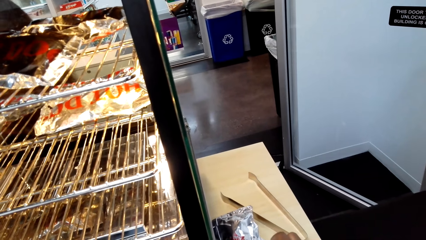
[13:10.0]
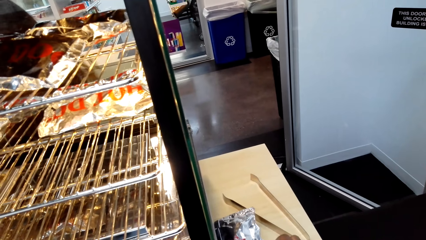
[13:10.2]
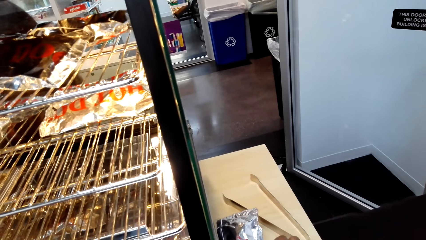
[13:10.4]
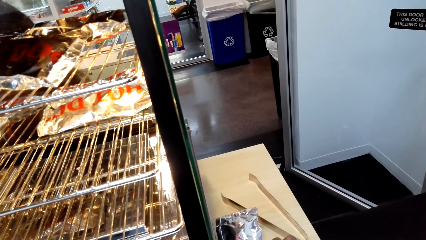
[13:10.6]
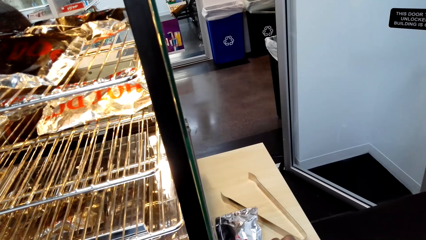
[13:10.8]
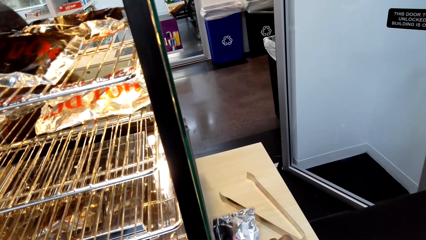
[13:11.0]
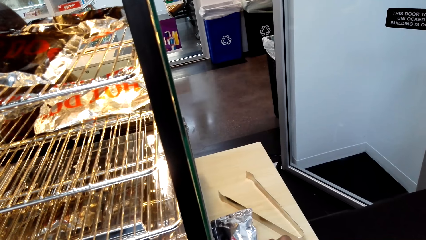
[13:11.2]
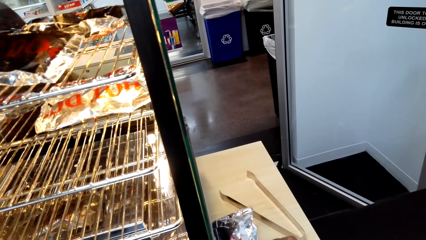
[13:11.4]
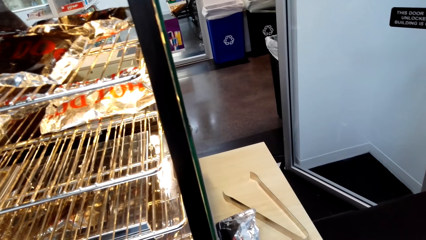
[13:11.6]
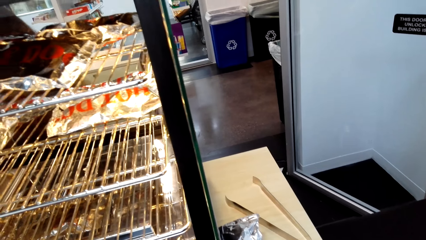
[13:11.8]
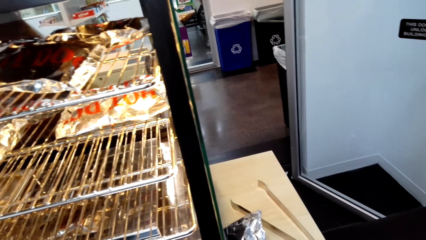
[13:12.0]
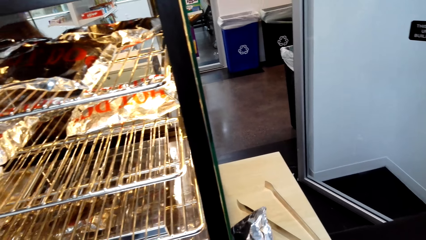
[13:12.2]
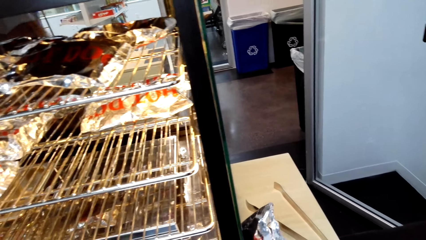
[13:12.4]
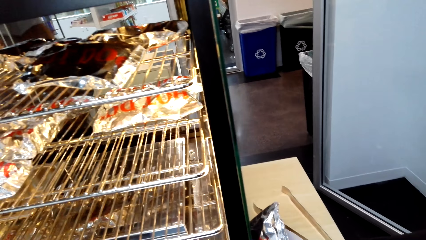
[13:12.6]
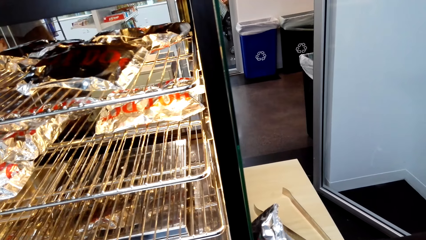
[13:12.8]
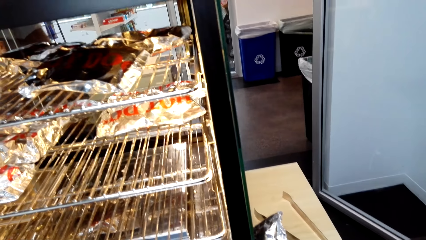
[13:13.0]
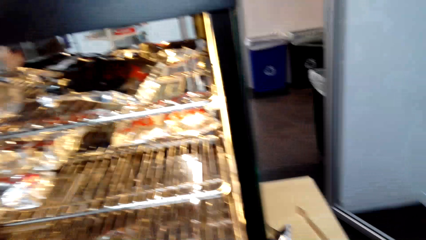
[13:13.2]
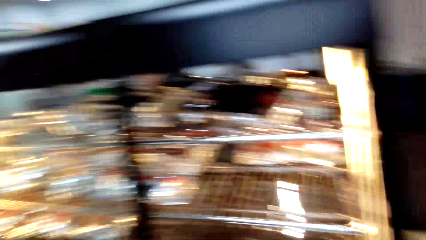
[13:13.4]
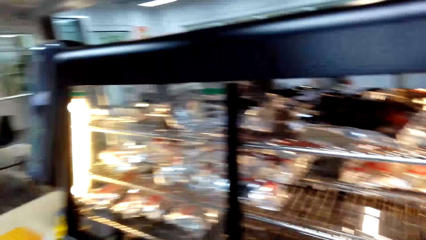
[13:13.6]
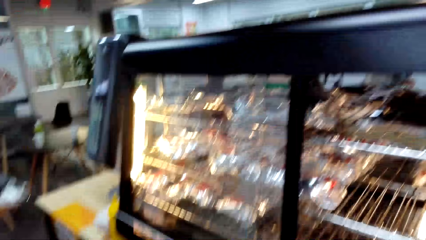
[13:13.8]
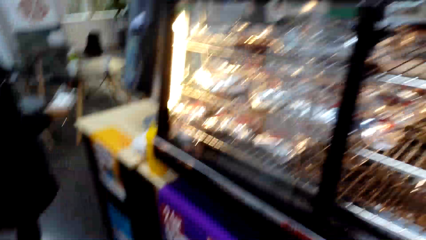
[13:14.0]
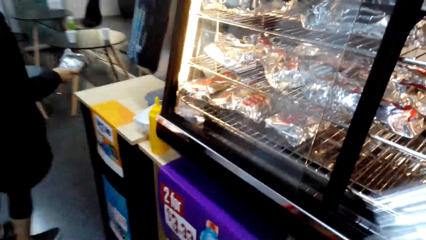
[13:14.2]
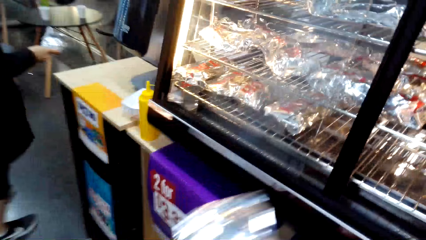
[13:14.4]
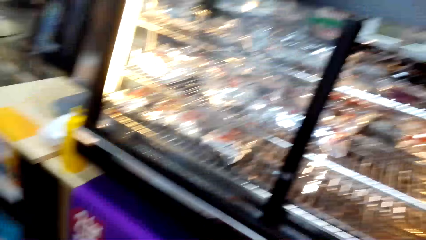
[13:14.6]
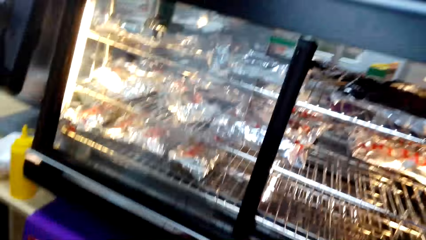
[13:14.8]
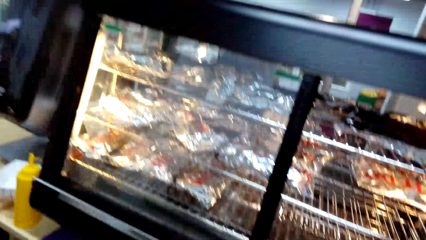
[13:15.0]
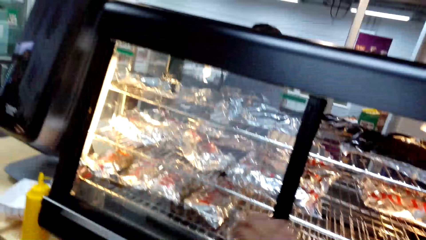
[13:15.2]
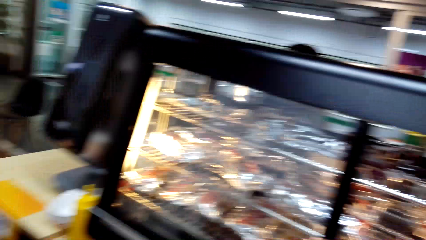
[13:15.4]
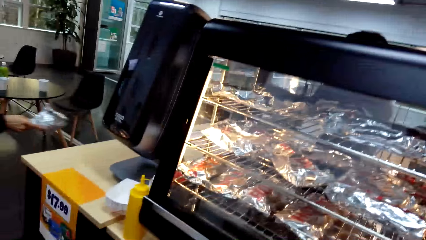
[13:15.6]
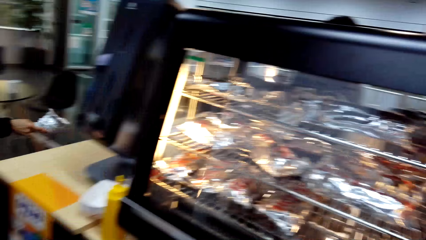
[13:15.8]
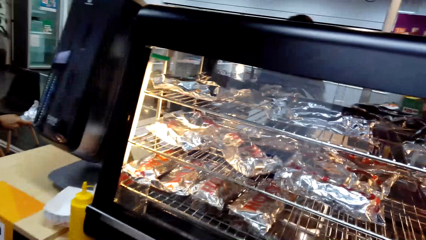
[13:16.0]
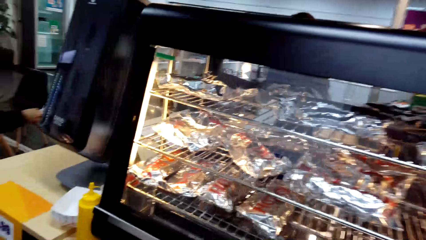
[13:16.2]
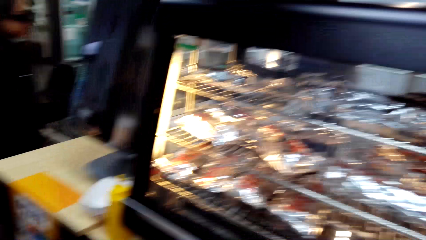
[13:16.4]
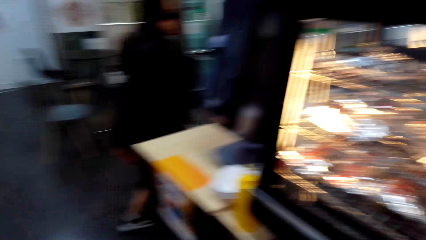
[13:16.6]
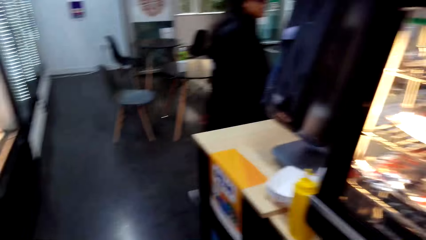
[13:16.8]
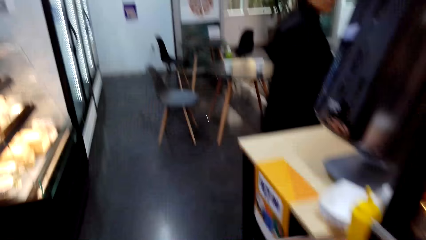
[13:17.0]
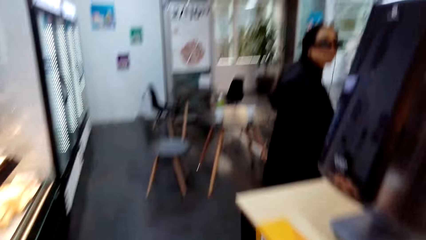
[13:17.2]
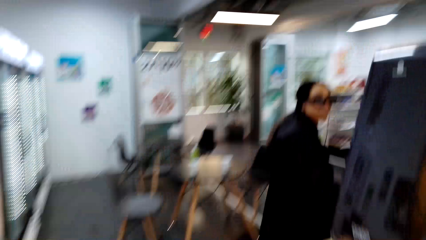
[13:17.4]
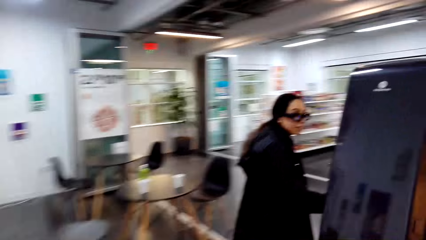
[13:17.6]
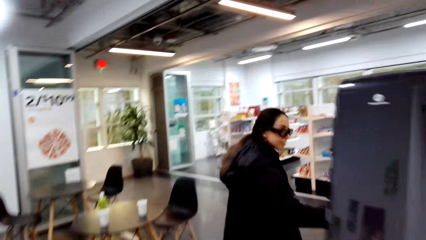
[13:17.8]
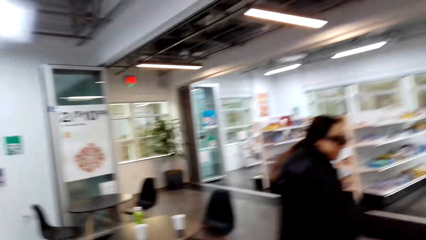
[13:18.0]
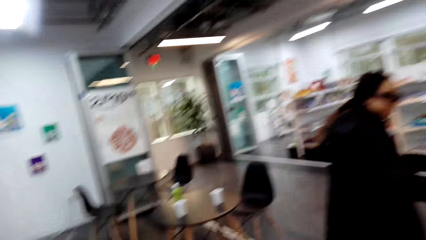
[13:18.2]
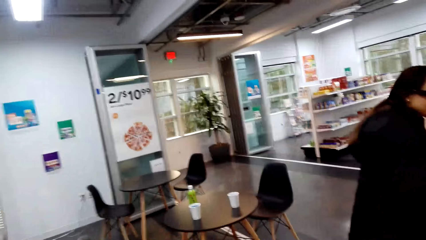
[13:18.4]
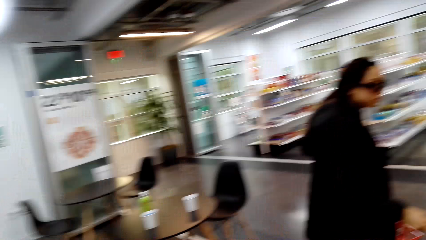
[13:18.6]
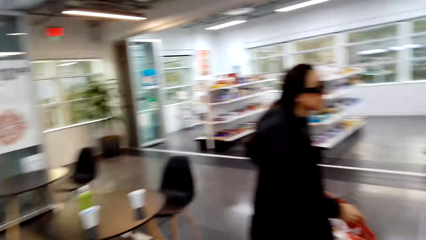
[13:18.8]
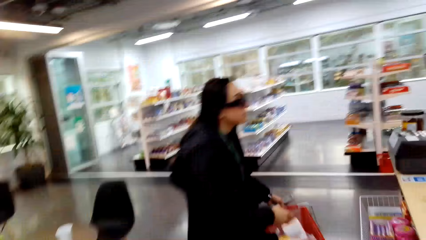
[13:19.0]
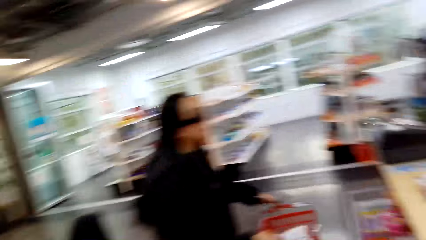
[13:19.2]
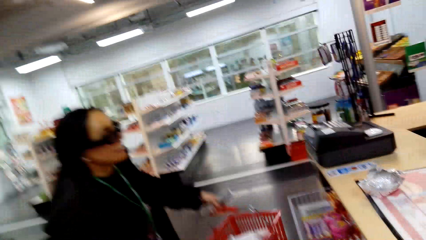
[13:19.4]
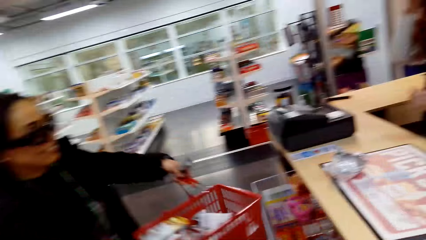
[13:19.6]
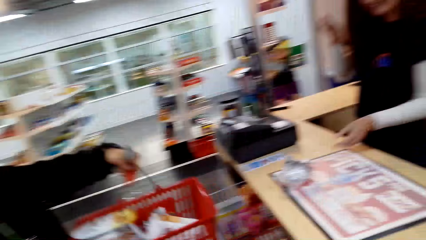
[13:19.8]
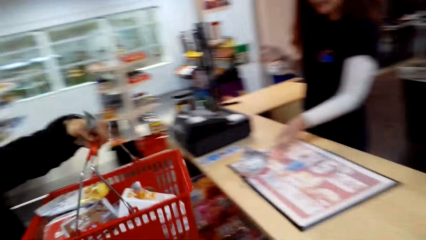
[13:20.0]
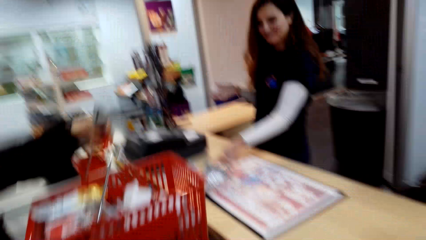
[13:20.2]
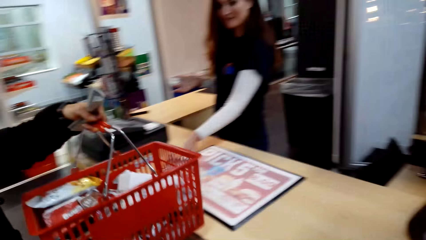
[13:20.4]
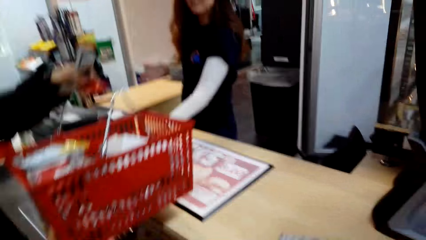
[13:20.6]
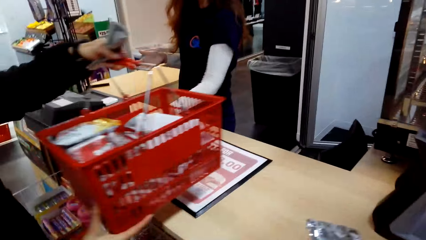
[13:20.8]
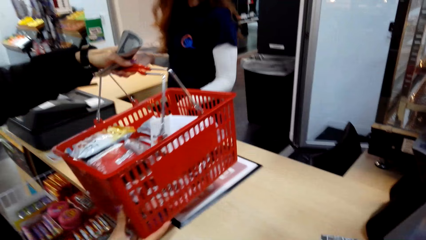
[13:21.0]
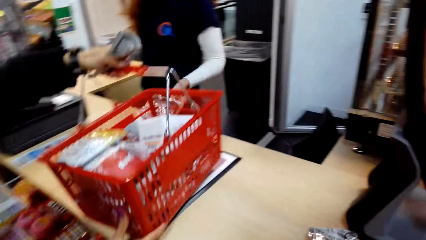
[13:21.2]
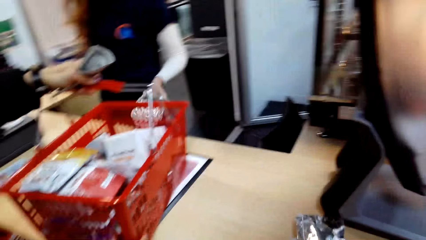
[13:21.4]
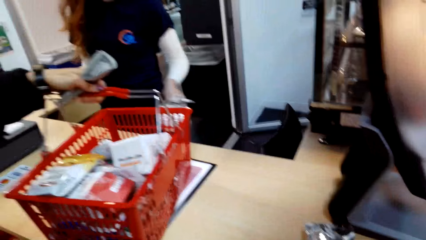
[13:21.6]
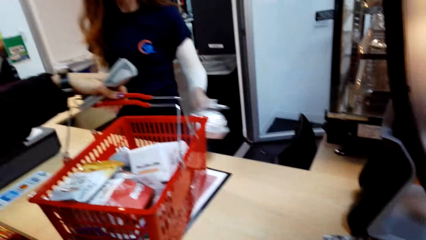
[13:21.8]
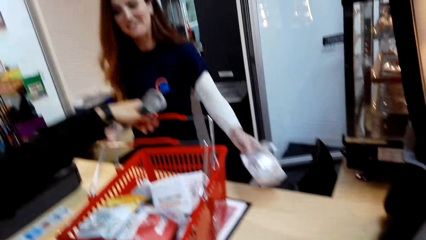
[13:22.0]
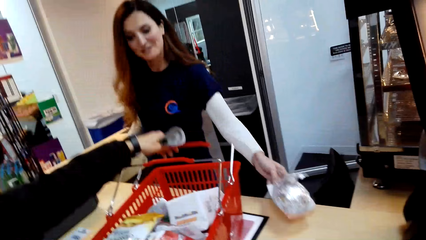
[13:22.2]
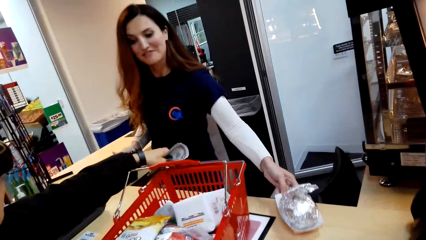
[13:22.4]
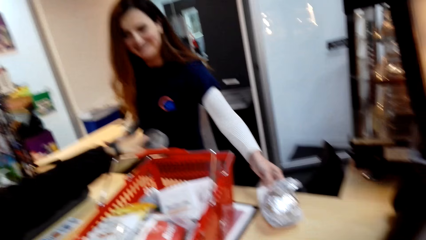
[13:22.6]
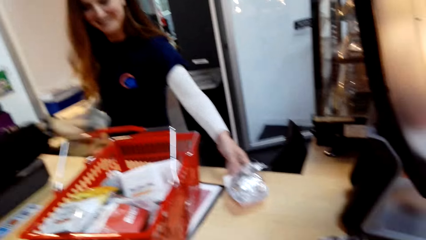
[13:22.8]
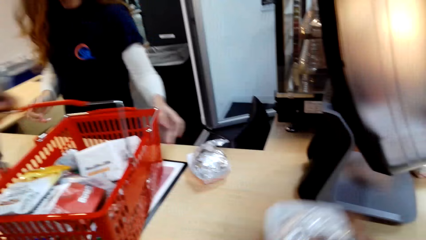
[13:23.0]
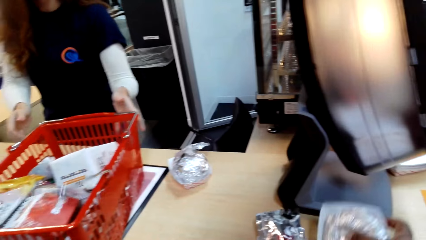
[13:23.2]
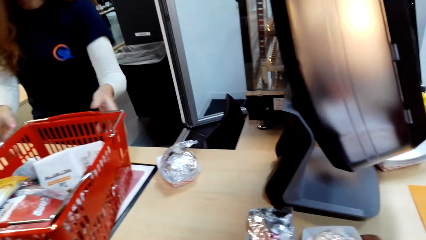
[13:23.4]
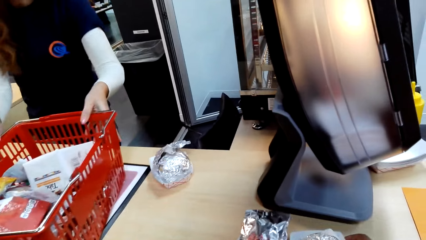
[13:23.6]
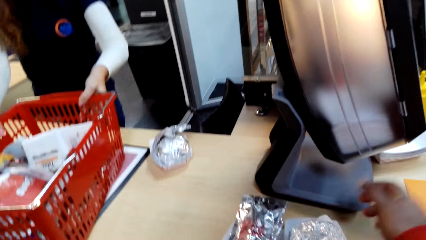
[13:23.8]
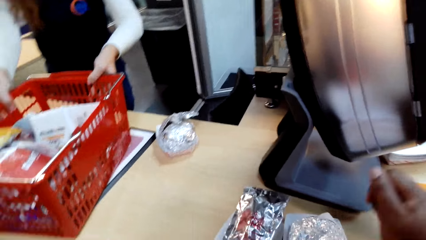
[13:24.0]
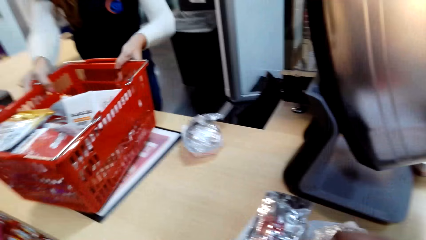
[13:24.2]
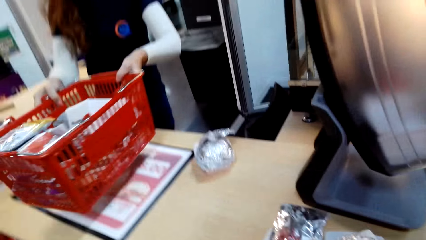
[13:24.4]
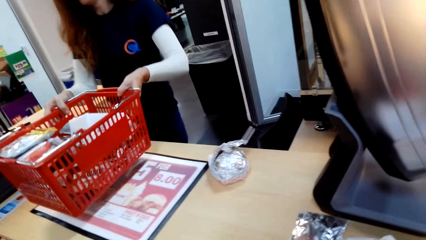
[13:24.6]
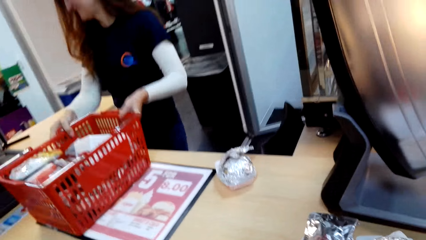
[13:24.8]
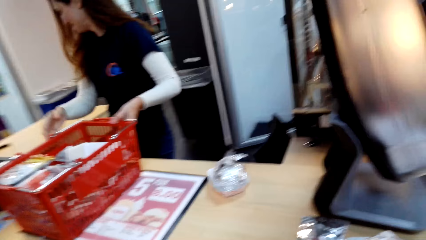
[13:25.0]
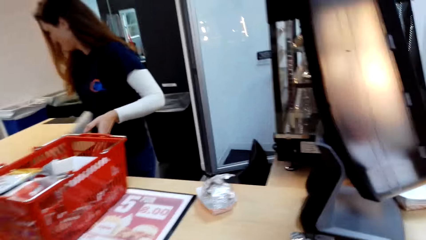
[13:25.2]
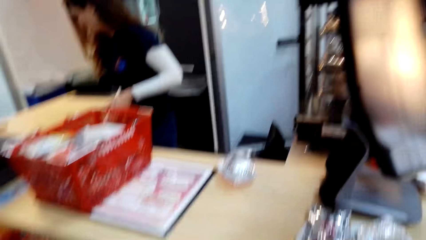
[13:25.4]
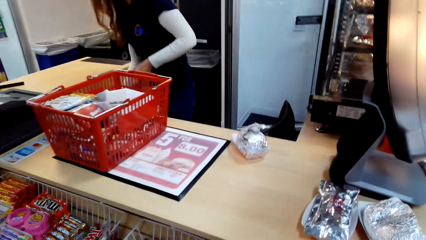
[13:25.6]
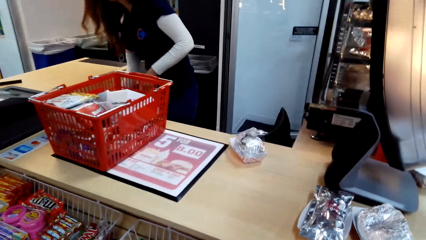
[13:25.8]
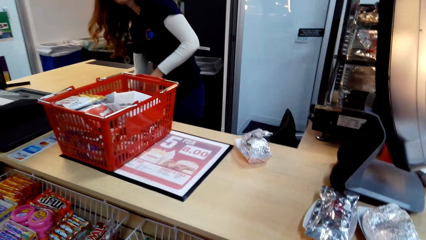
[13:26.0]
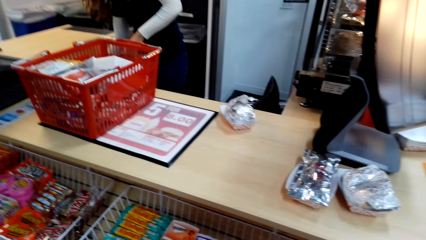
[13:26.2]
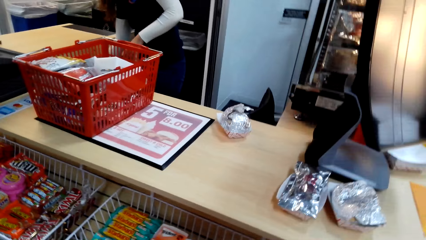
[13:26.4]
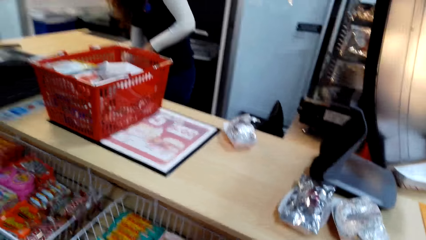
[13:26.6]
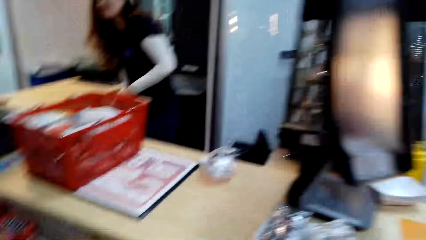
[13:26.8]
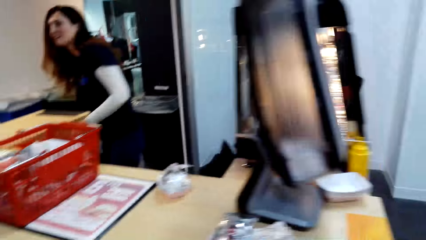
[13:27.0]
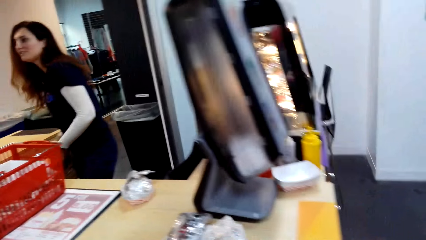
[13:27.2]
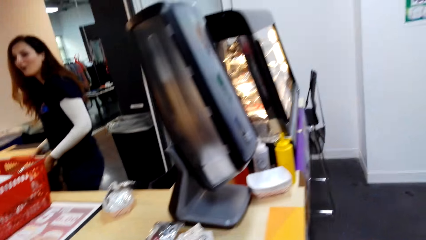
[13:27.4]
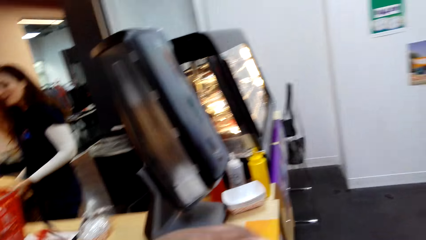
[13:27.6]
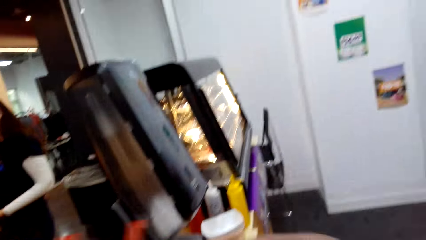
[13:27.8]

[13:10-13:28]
The camera wearer picks up the hotdog. They stare at the griller. They walk around the mall. The woman puts the basket with stuff on top of the counter. The camera wearer puts the hotdog on the counter. The woman converses with another woman. The camera wearer looks around.
